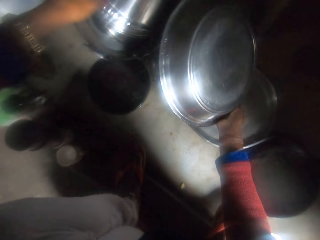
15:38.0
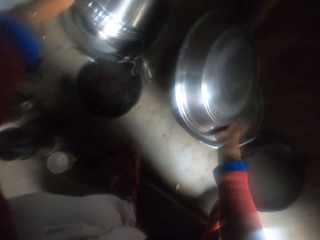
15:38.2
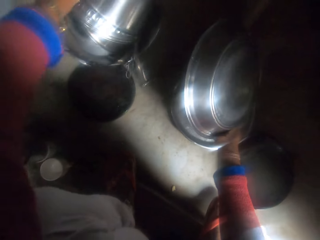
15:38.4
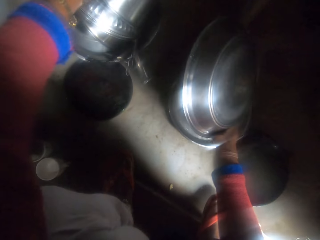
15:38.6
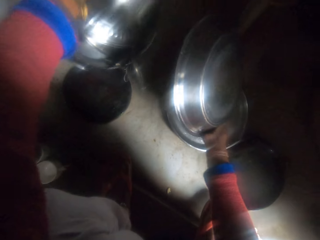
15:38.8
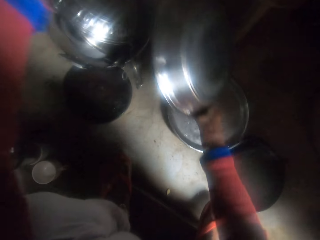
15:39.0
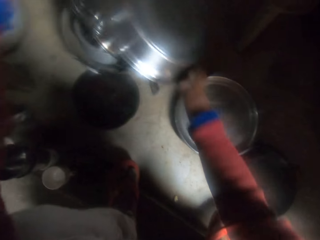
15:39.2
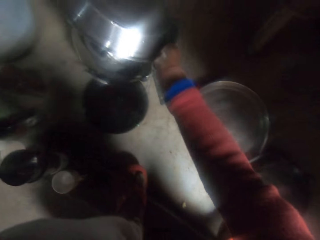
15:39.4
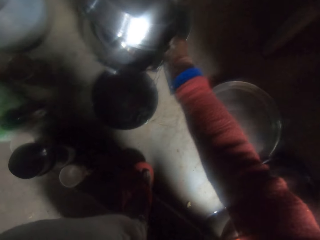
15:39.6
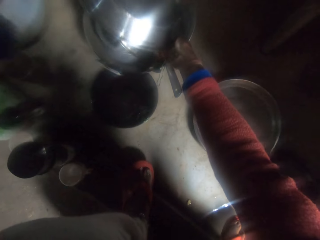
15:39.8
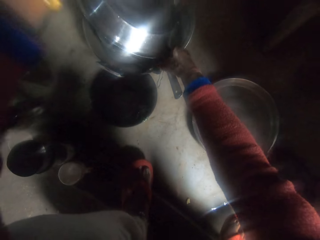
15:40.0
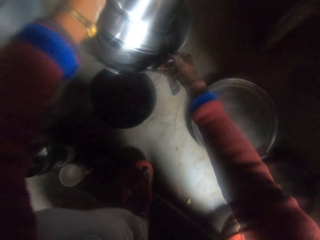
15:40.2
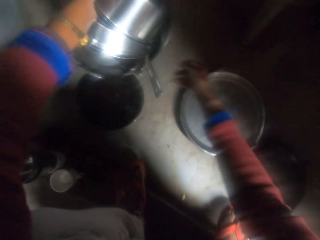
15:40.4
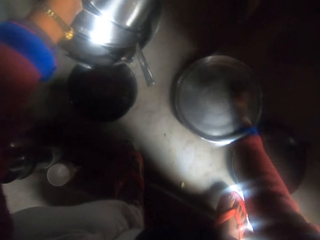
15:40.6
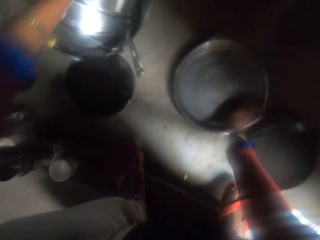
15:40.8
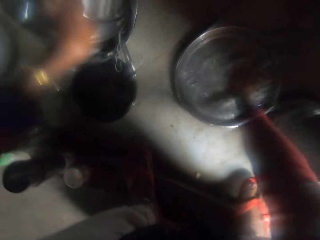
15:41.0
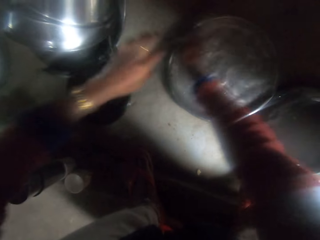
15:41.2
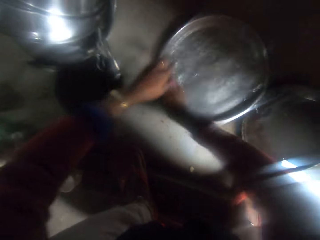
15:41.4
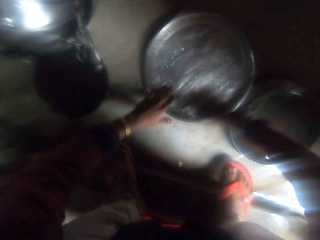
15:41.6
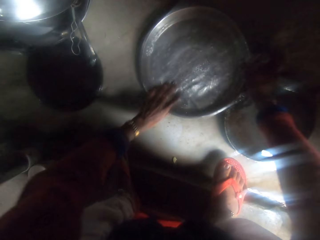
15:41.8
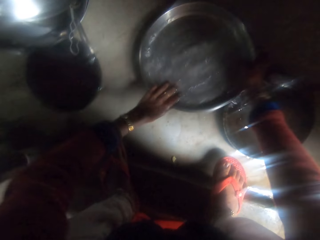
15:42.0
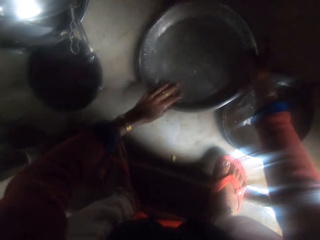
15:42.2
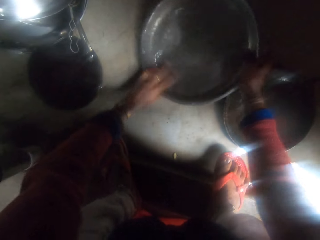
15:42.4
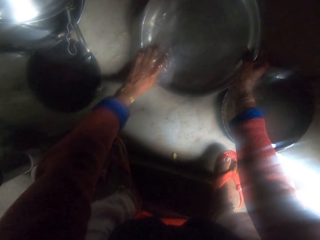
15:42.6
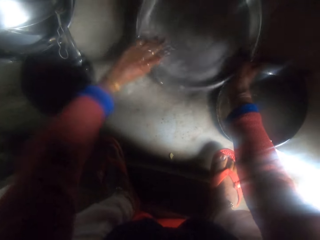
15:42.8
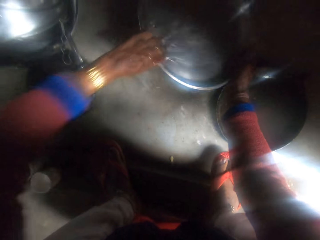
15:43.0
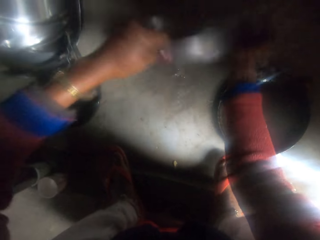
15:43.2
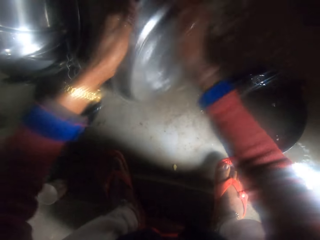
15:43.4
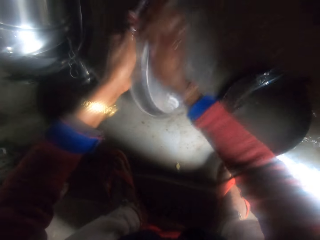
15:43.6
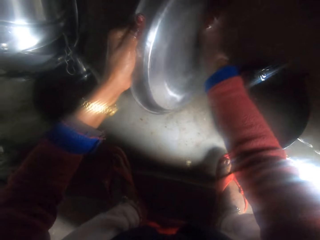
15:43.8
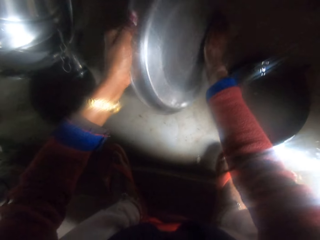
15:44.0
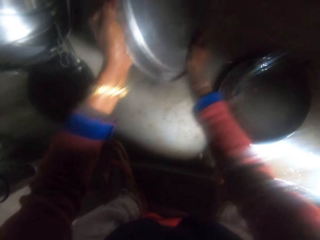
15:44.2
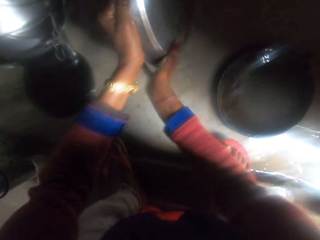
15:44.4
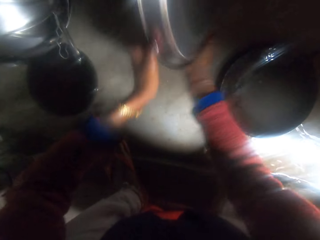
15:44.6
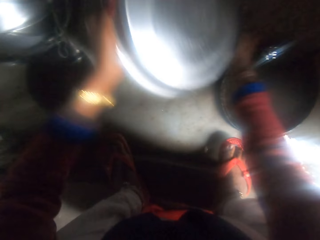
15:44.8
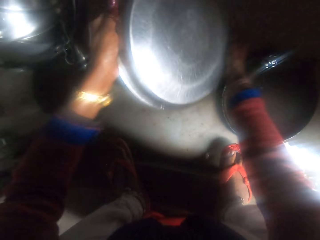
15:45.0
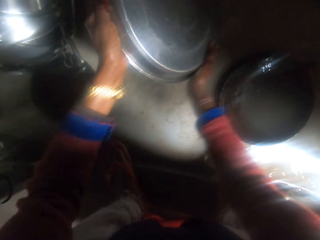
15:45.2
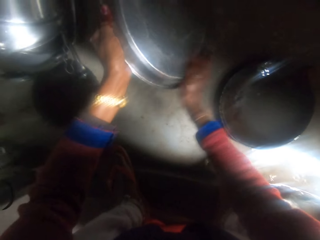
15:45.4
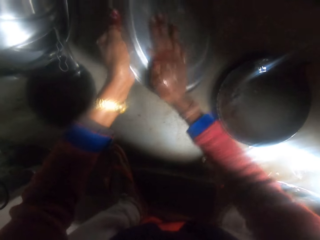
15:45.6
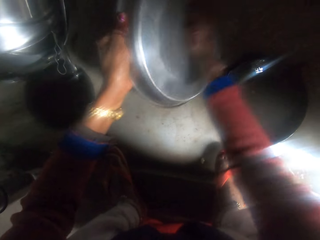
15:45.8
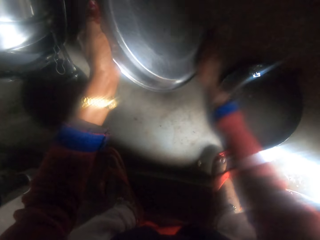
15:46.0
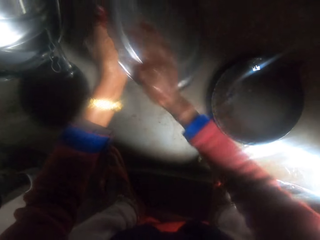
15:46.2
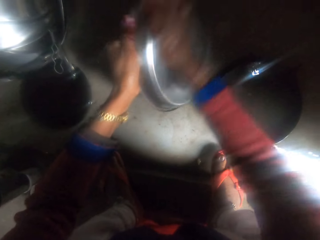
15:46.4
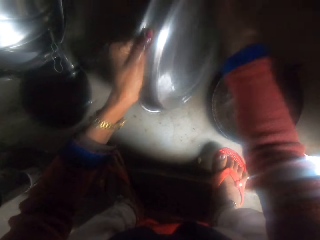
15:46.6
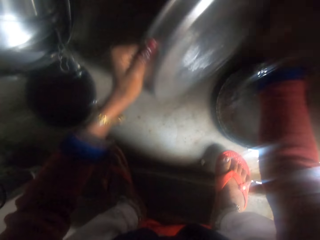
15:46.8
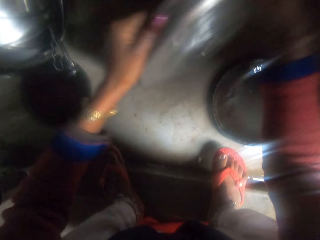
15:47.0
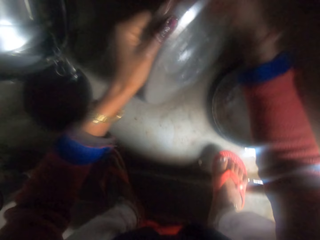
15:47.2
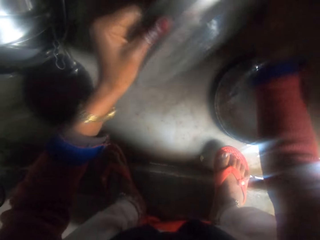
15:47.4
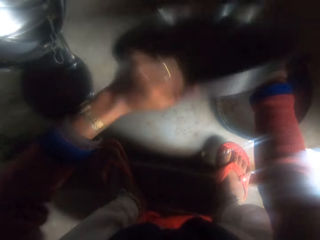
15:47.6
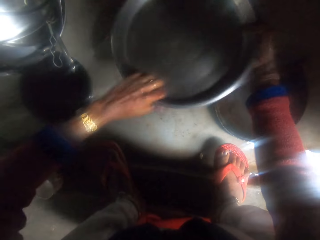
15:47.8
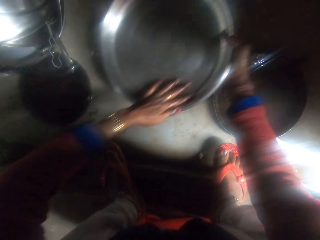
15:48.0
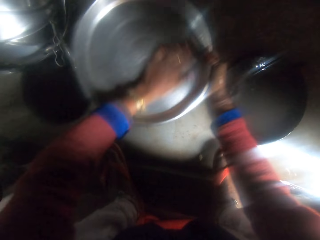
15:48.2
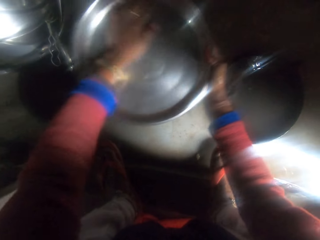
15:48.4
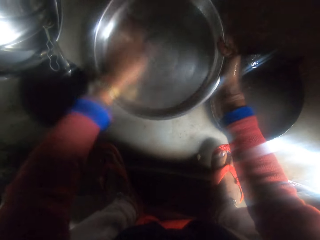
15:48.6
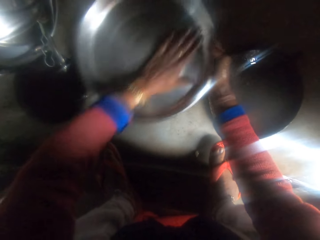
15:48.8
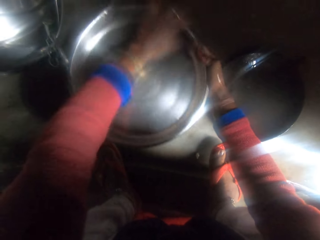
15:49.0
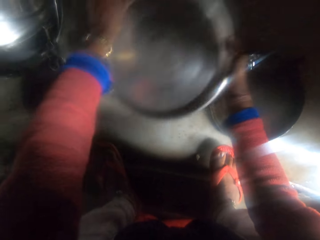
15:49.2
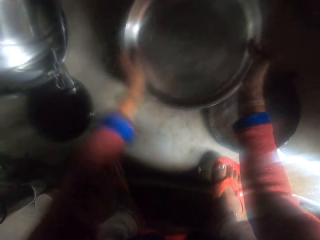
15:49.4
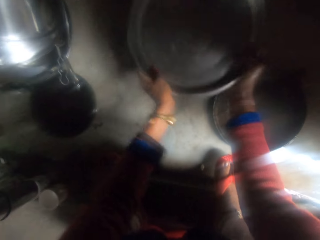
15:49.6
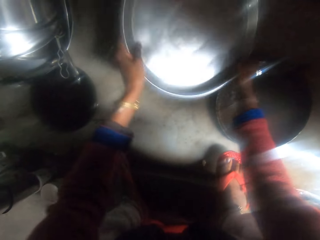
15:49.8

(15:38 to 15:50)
The camera wearer picks up the pot in the dish. He puts the tray in the dish. He puts the pot in the dish. He cleans the tray with his hands.

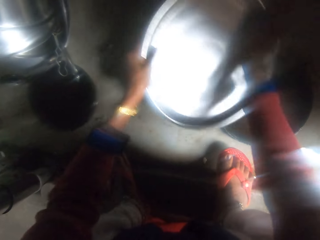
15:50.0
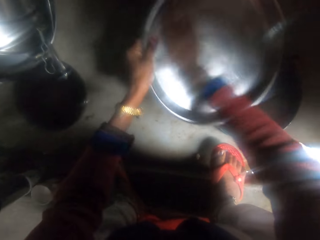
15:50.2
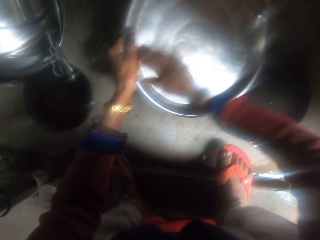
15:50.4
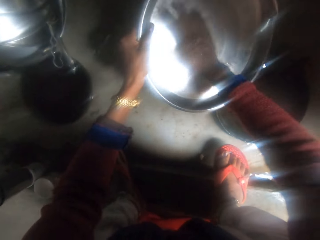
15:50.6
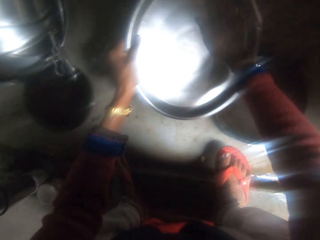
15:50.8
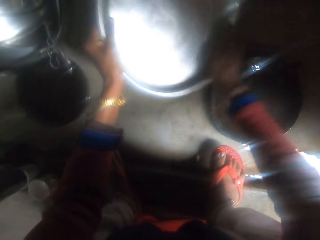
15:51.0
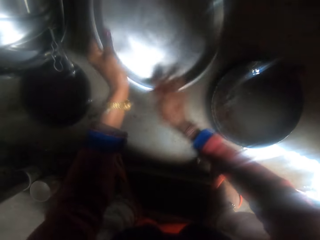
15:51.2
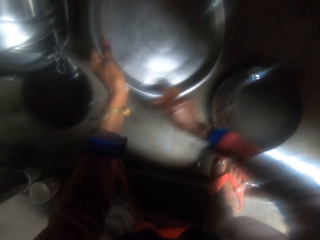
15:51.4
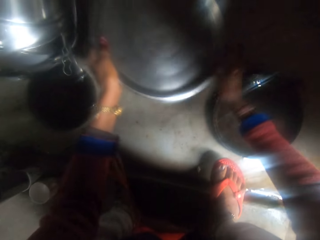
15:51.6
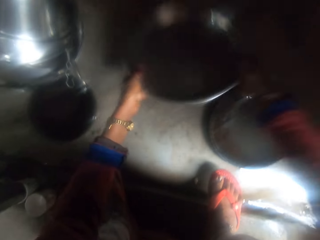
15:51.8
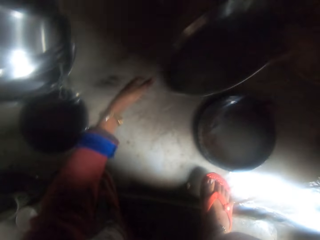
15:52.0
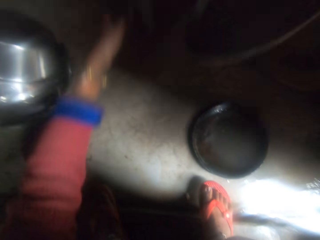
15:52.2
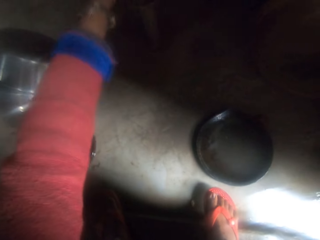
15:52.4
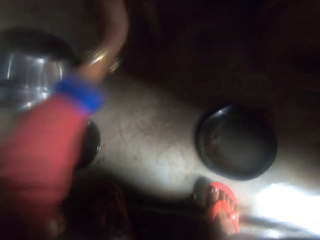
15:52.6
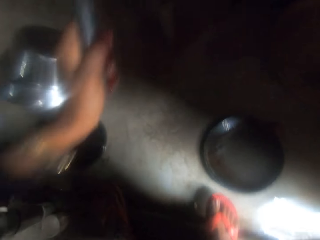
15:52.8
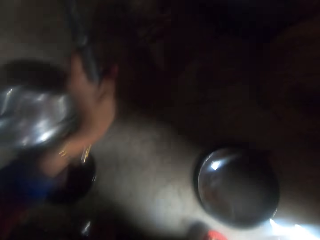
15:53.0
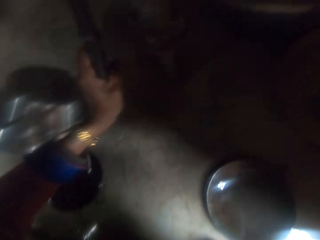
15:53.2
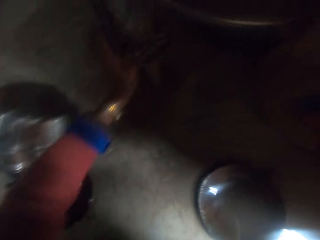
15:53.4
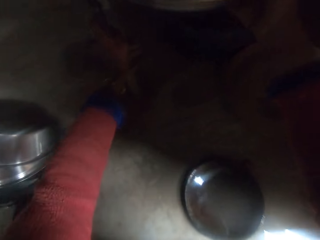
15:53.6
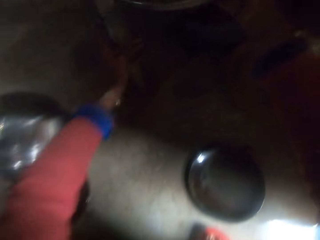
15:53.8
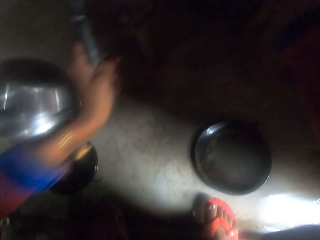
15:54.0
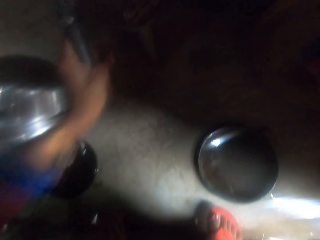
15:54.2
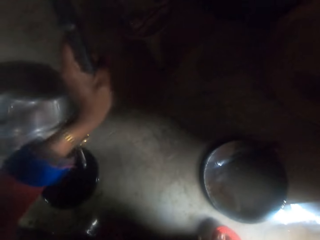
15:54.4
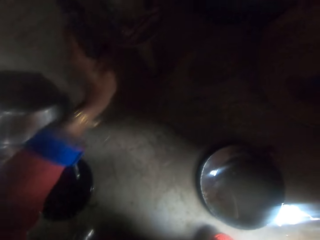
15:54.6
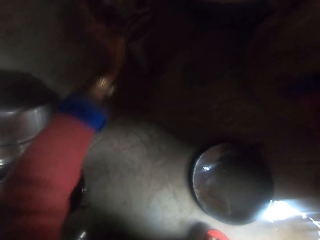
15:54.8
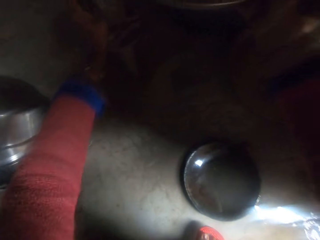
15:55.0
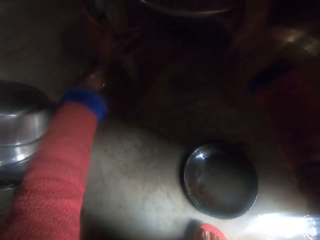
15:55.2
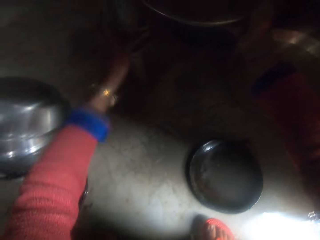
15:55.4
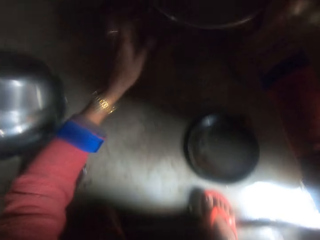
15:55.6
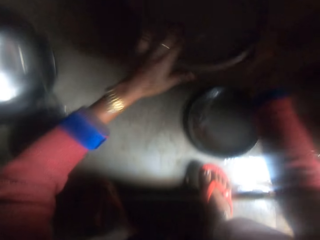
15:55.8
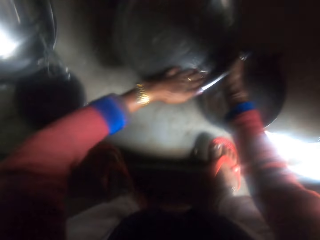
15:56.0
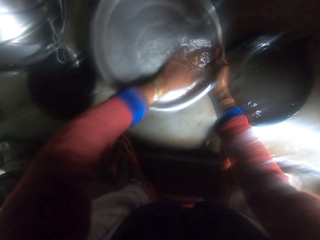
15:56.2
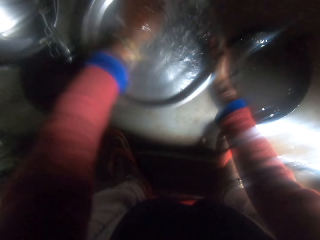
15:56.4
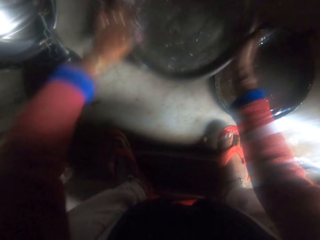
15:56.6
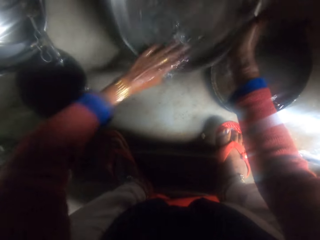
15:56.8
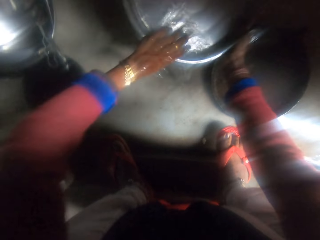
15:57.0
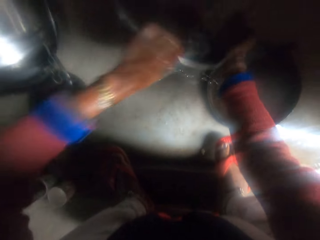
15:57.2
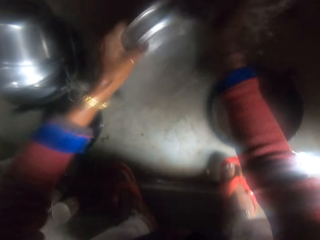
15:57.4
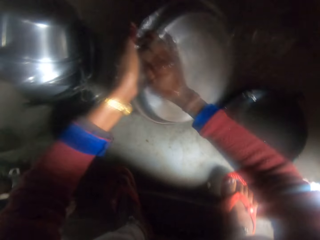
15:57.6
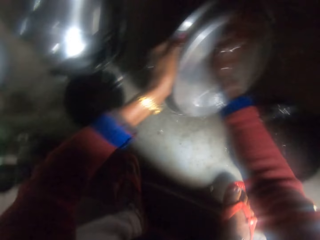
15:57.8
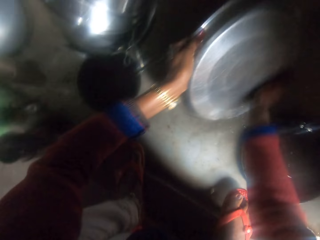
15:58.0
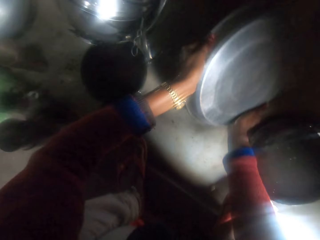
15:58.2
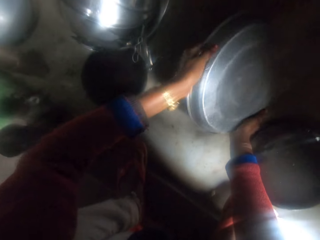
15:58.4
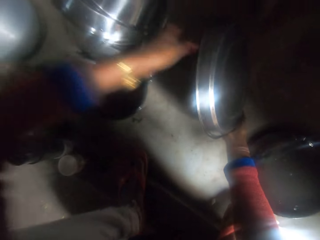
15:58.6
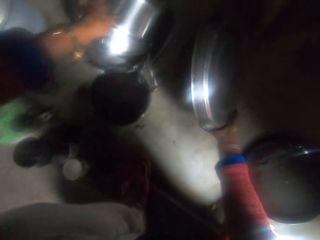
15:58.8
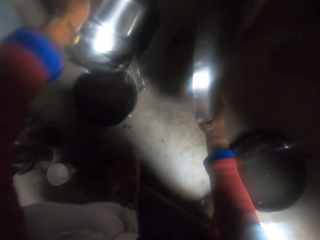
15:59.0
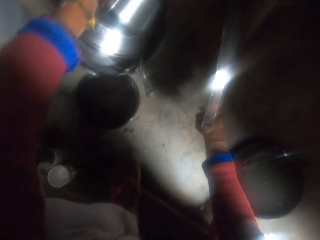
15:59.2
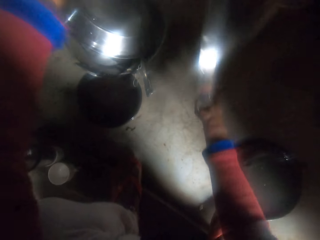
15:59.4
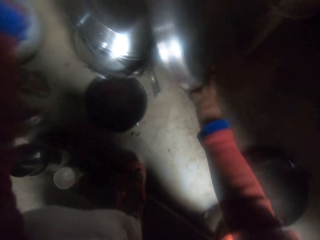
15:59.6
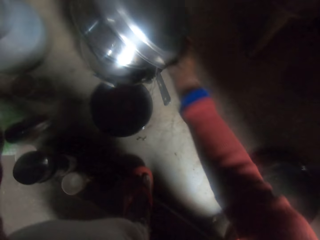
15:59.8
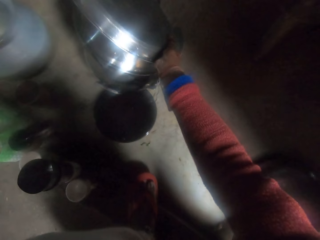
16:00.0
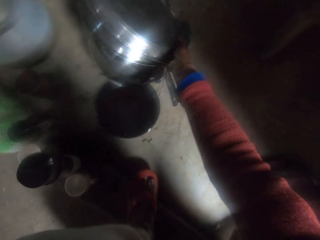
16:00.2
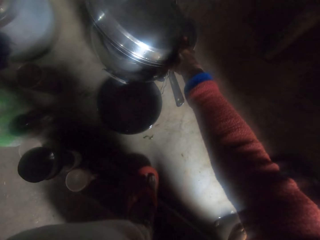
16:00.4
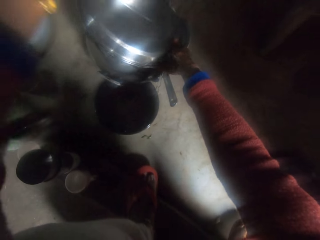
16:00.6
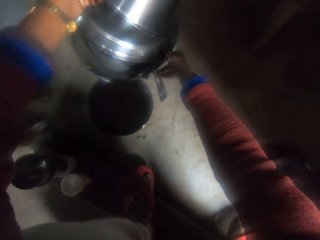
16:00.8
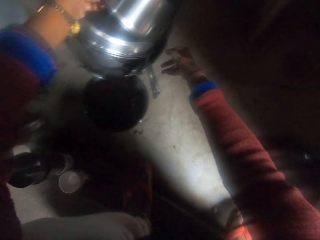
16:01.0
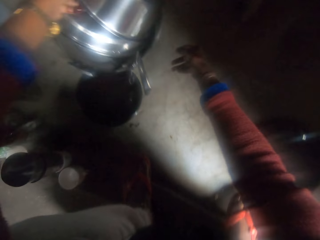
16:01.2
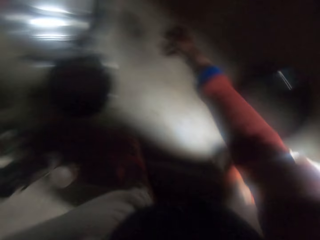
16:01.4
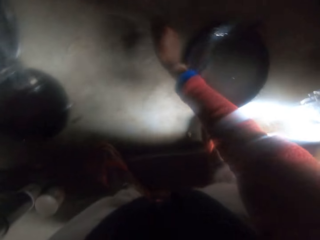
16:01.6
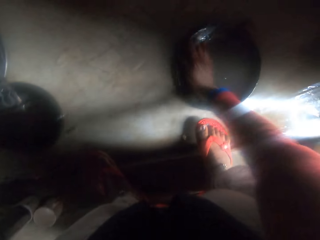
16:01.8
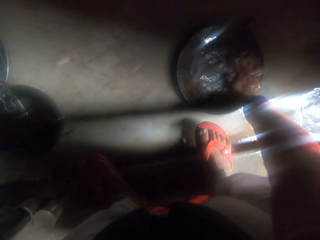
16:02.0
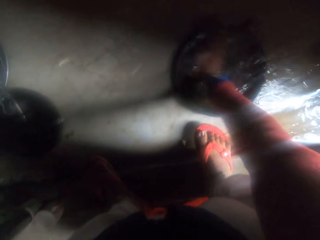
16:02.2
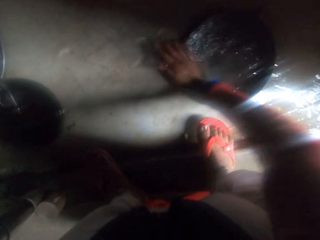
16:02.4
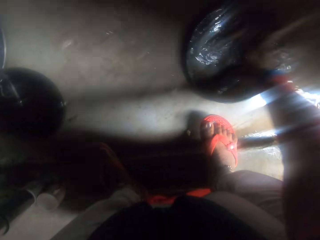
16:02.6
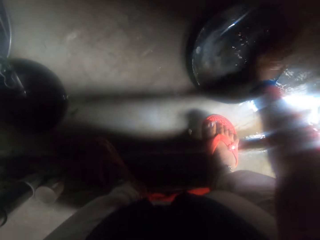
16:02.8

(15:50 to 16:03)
The camera wearer pumps water with her left hand. They clean the tray with his hands. They pick up the pot in the dish. They put the tray in the dish. They put the pot in the dish. They clean the tray with his hands.
